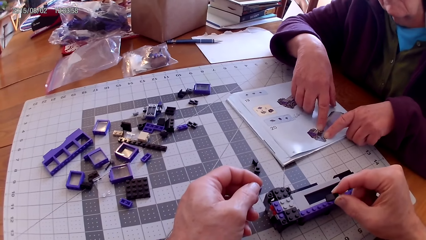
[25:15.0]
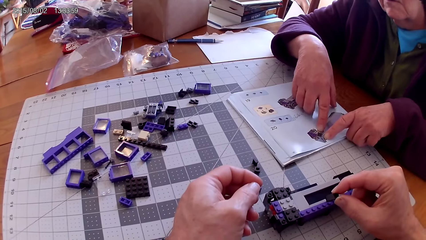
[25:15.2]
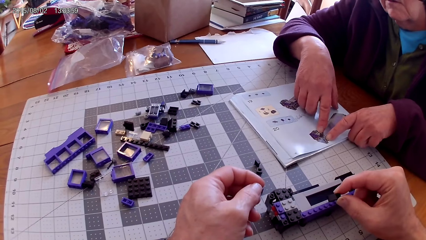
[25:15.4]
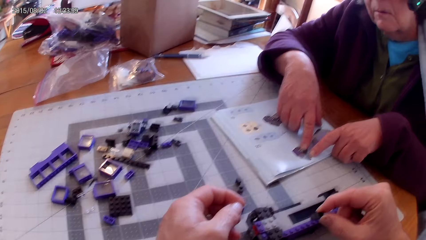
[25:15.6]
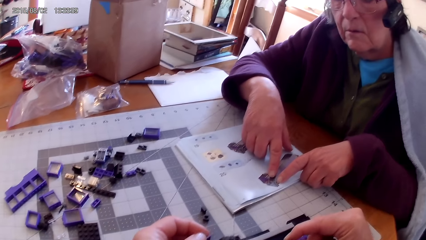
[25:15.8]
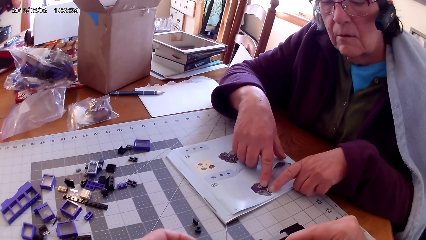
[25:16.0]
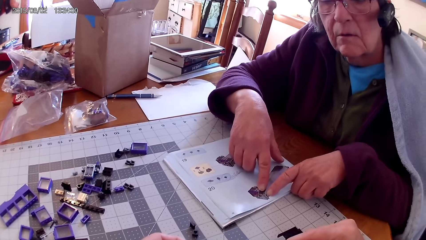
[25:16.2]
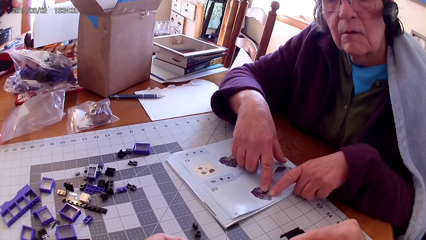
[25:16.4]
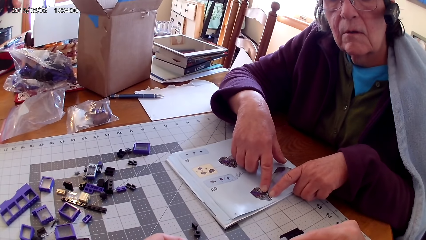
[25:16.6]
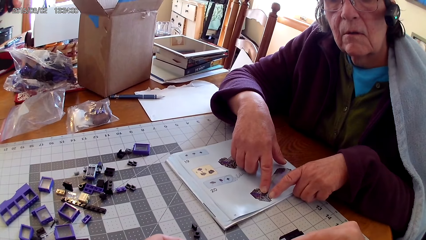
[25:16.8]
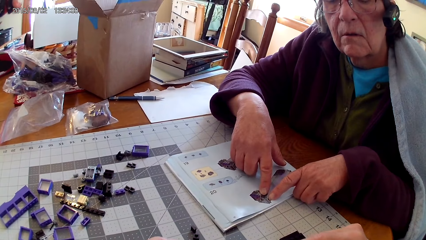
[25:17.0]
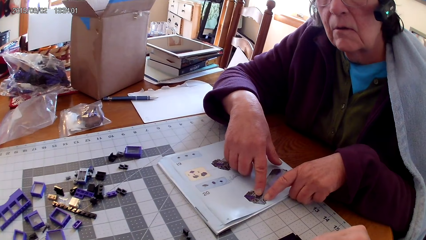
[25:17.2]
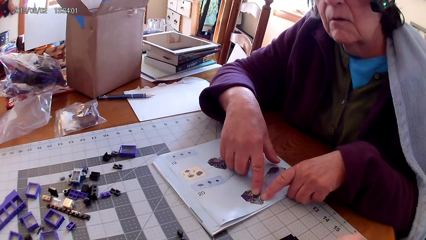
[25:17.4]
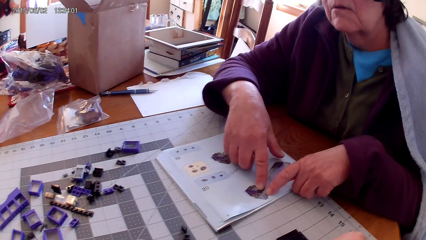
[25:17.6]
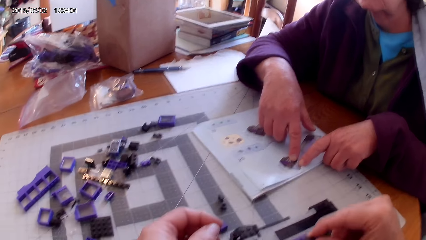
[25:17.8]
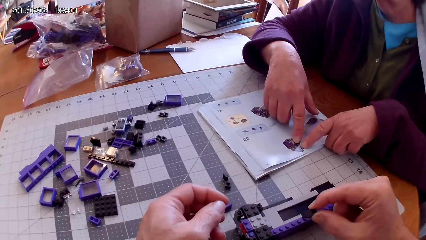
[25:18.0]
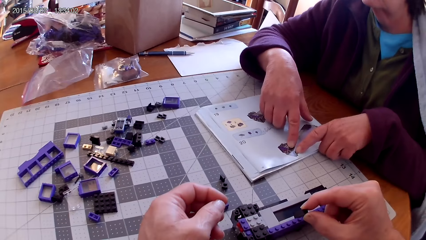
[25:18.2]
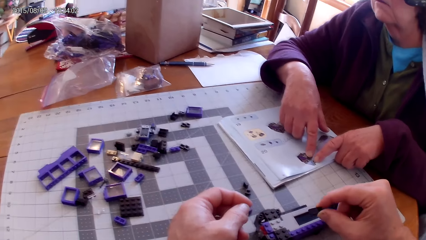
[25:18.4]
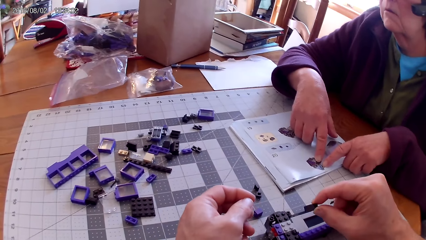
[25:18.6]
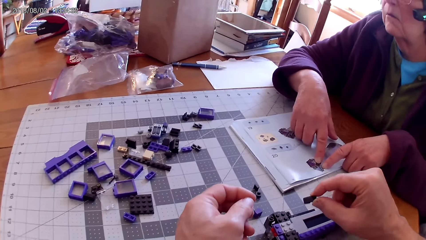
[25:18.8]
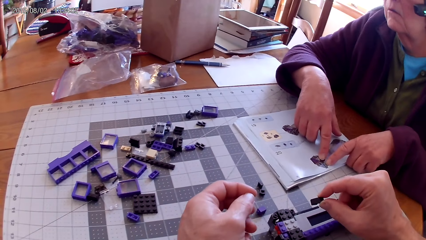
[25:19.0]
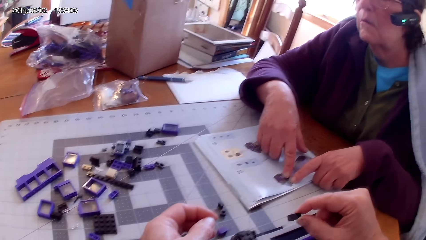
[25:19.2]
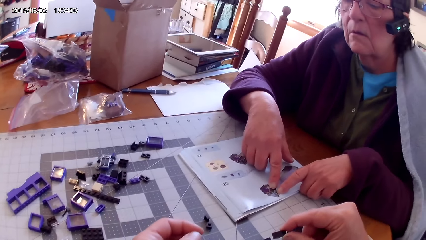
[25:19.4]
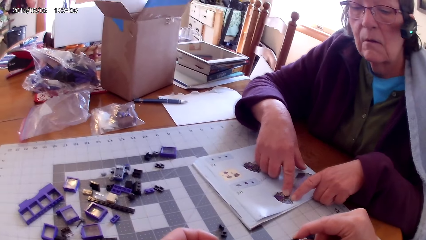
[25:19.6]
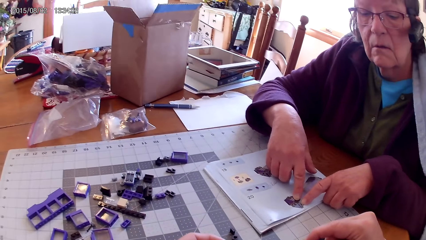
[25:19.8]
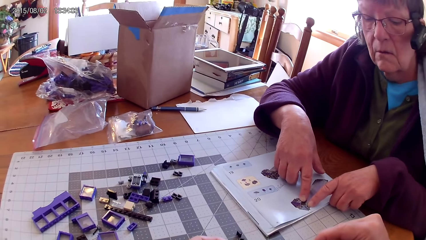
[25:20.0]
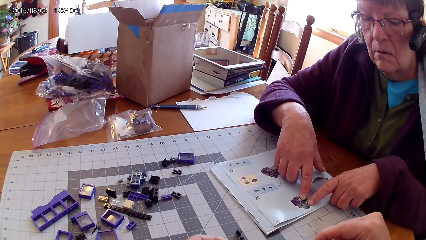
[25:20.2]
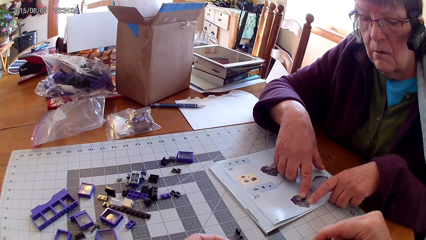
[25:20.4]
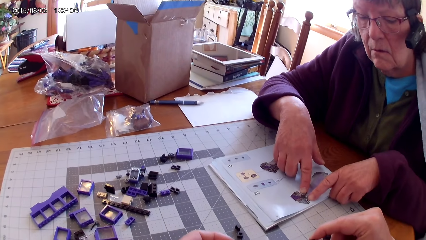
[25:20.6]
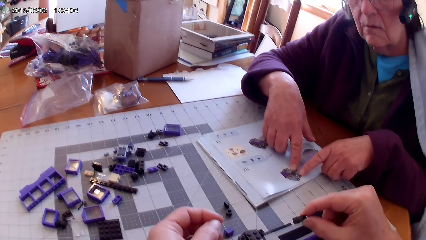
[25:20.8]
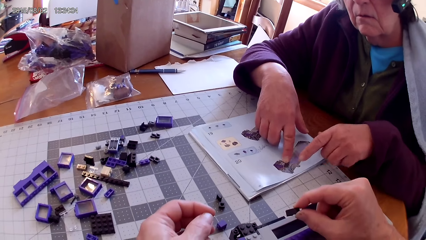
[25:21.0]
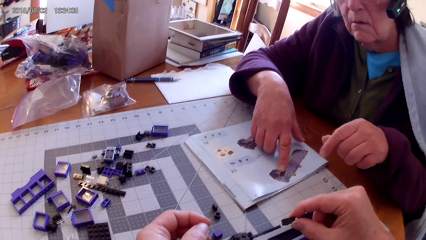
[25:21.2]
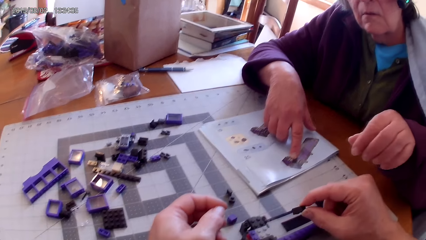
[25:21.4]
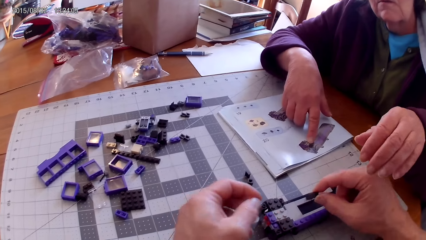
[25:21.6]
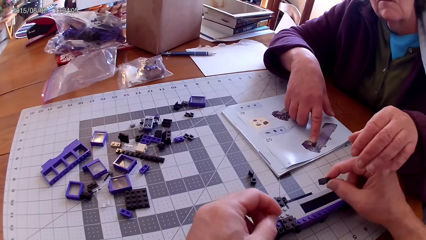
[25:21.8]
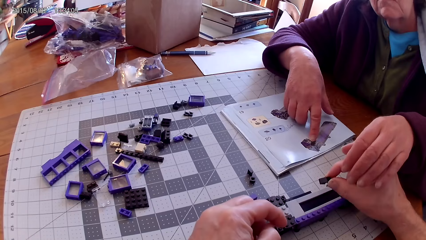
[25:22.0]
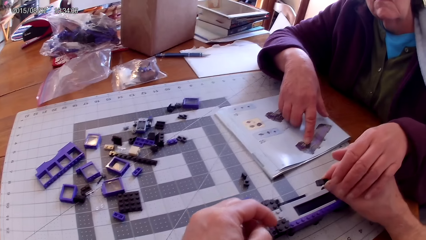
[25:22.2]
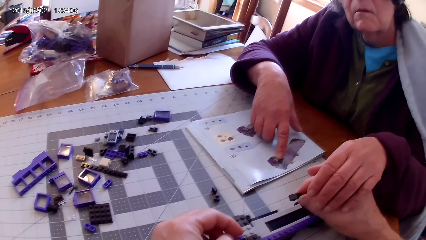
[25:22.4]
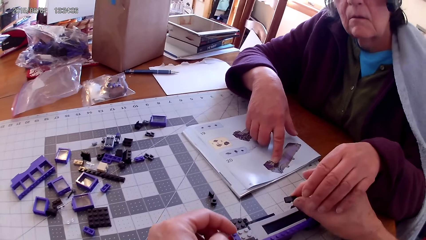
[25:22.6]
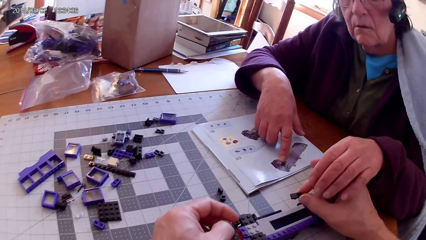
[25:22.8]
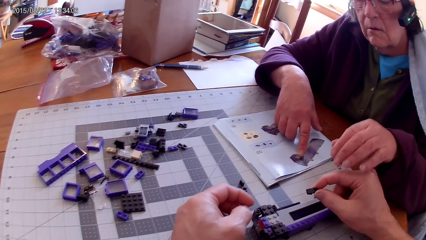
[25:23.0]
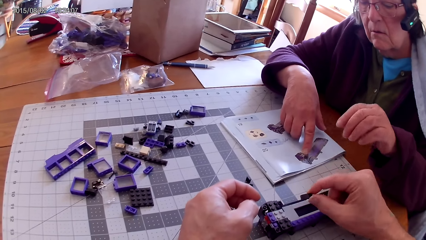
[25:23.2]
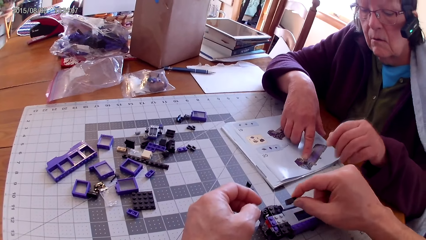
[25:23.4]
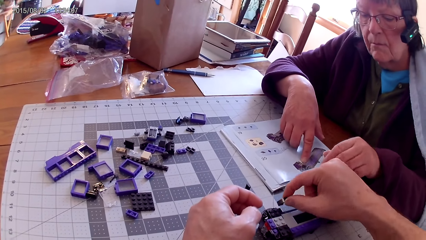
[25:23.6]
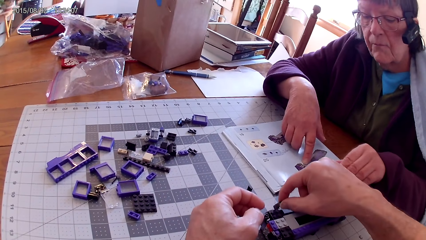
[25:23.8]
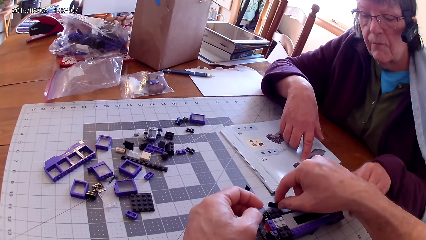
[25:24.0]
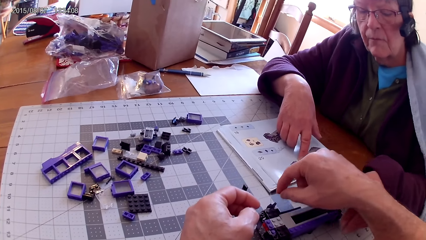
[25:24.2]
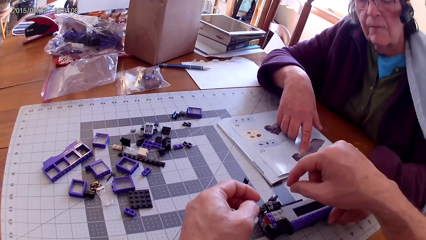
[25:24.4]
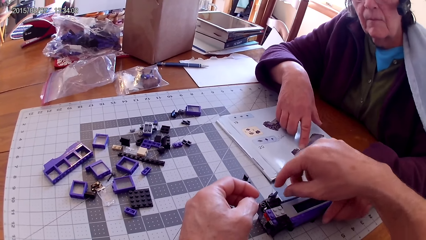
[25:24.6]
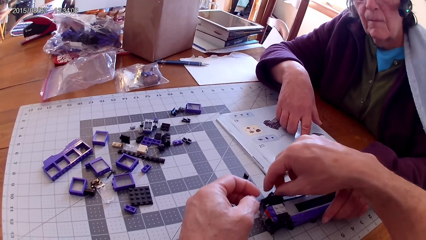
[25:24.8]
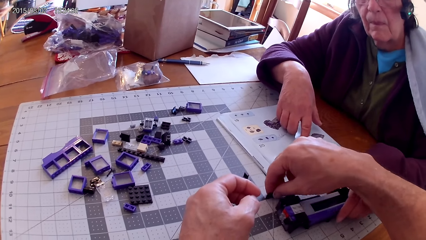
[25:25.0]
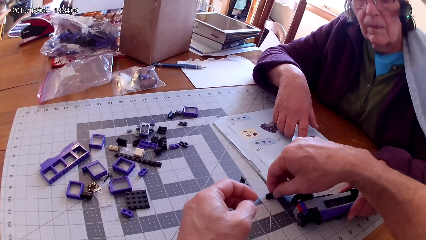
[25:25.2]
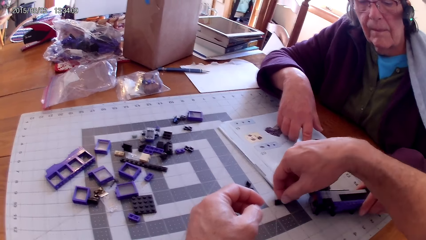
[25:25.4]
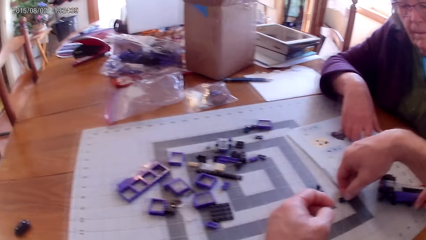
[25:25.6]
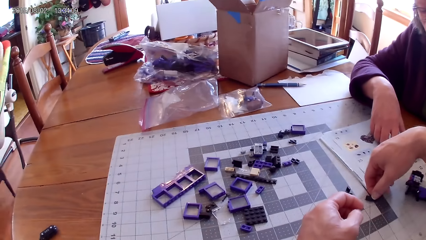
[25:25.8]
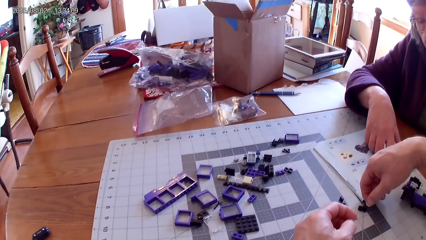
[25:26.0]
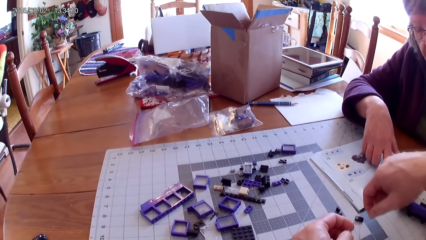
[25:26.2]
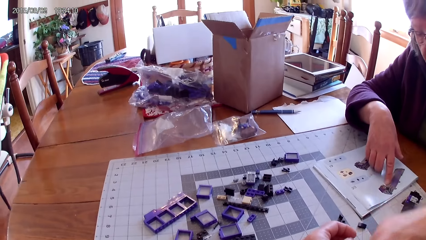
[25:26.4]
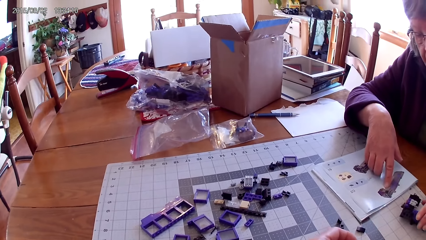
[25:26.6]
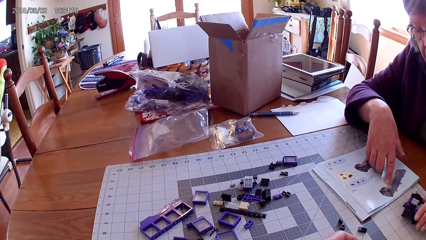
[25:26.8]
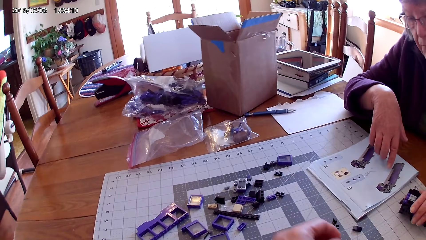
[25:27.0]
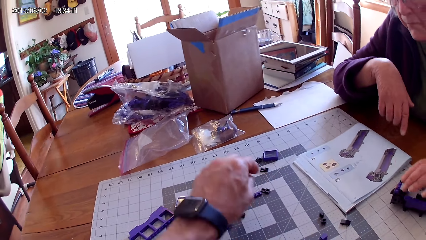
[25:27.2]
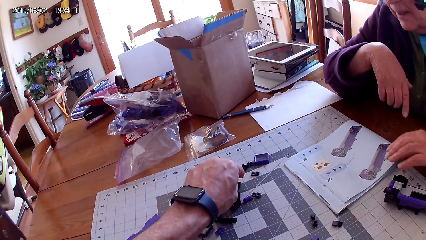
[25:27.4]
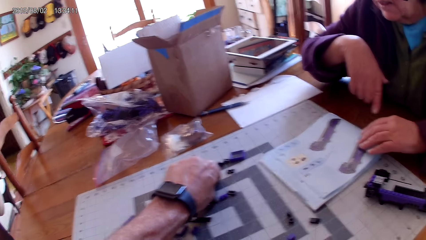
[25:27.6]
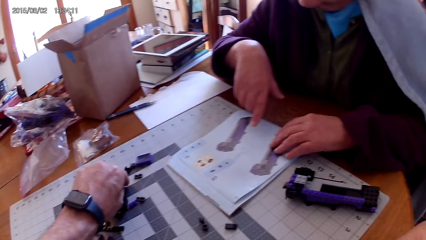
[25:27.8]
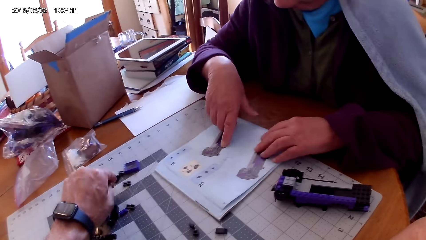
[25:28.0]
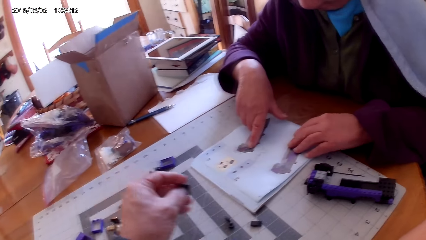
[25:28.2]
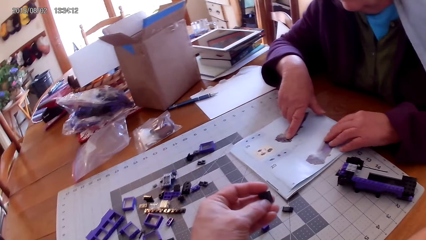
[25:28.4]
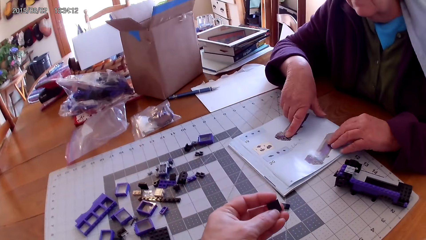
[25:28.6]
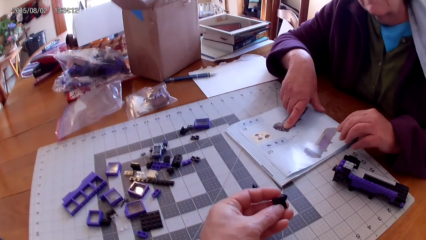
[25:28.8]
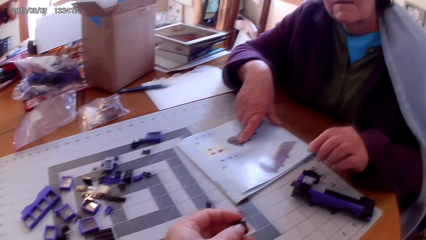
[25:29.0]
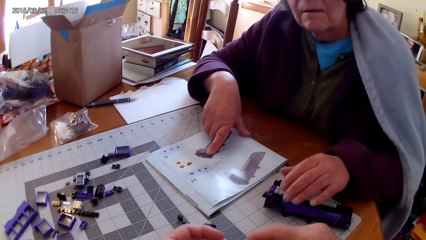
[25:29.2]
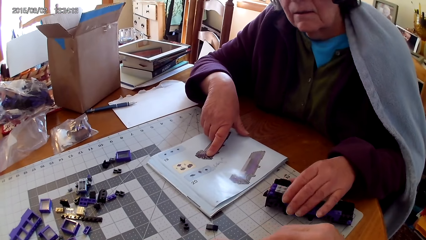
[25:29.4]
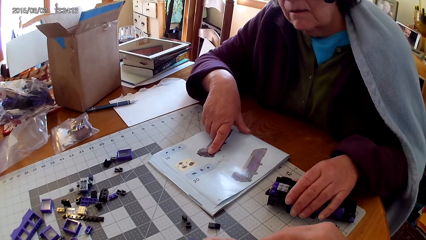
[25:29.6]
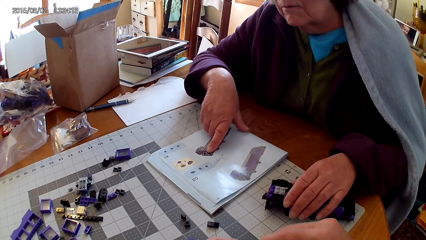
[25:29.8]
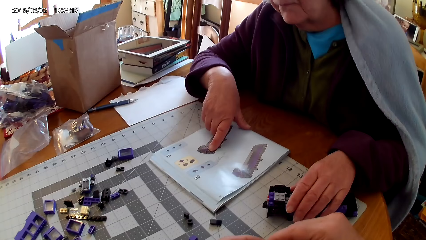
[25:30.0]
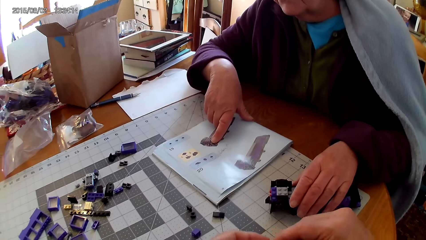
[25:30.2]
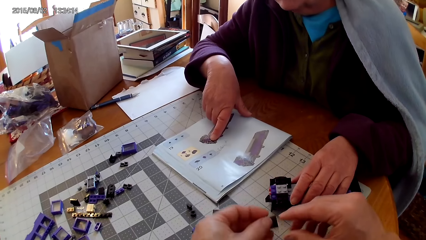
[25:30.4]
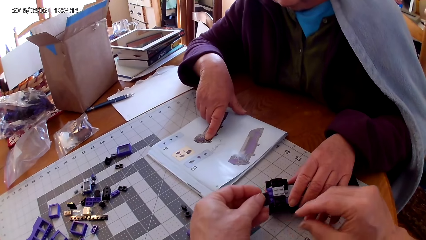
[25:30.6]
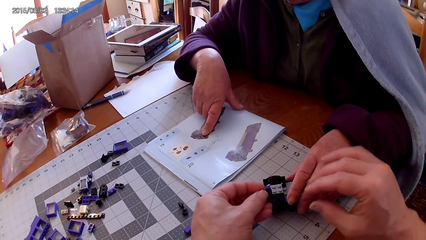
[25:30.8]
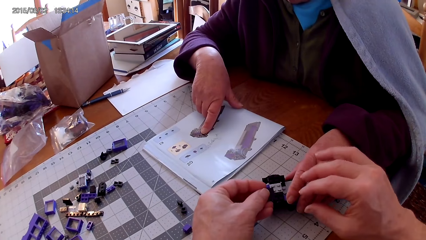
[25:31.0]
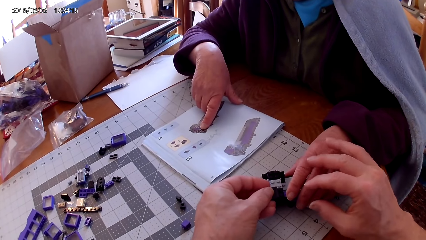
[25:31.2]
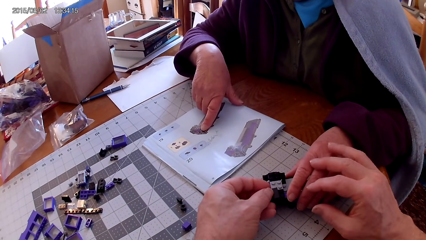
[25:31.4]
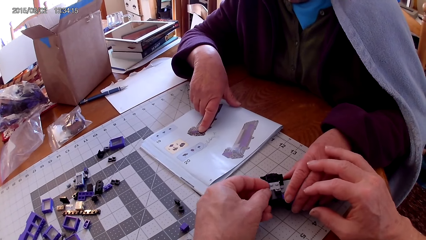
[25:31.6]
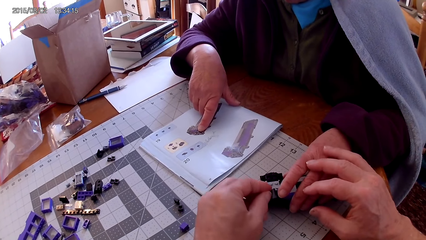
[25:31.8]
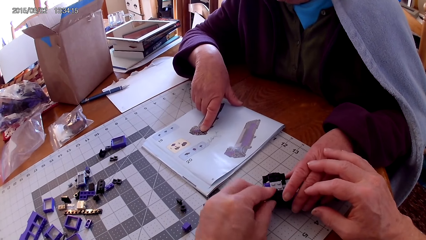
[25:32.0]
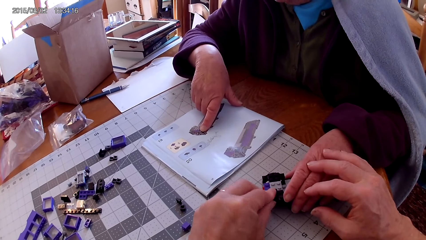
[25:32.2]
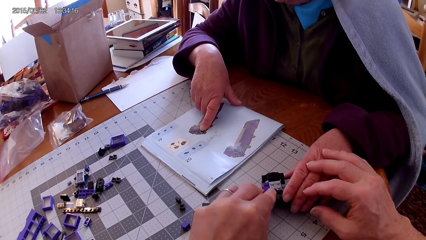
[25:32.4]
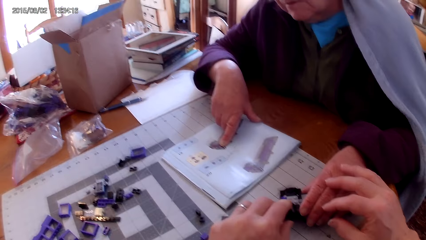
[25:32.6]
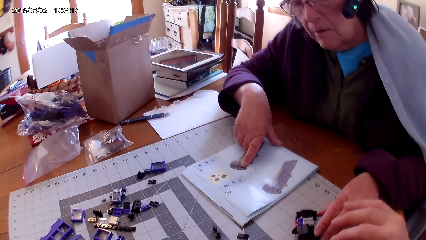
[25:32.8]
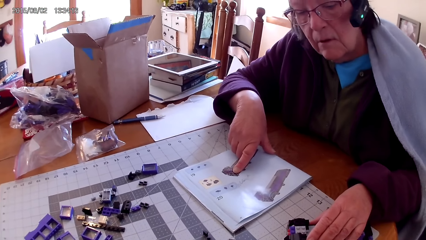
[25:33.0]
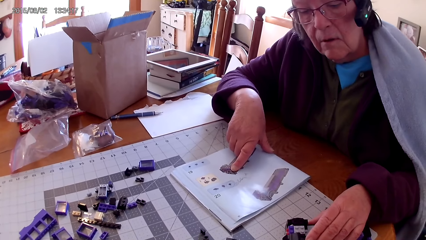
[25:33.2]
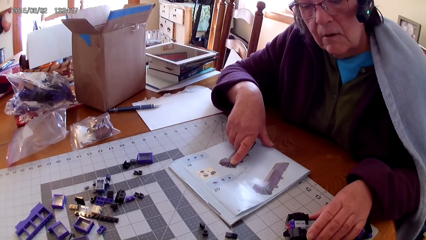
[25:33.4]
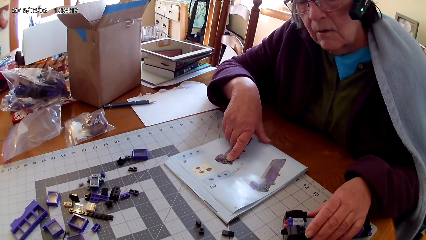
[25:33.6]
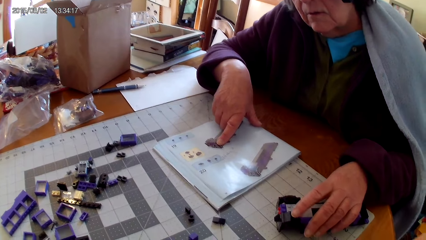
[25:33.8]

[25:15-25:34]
The camera wearer looks around. They fix the spare parts in something. A woman holds the hand of the camera wearer. The camera wearer places a plastic on the other plastic. The woman slides a plastic on the table. The camera wearer takes the spare part. They take another spare part. The woman puts both hands on the manual book, touches something, moves something, and holds a plastic. The camera wearer fixes the plastic on the other plastic.
